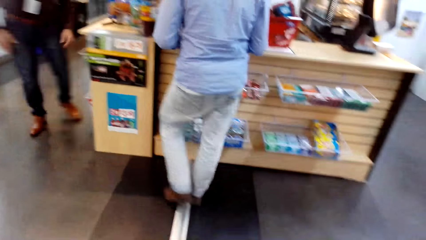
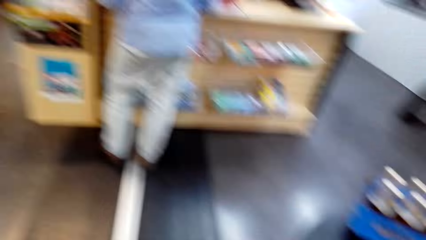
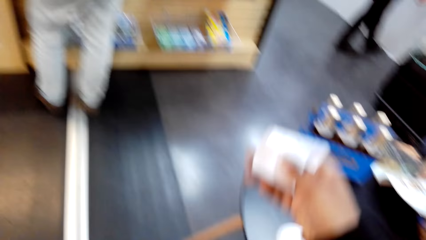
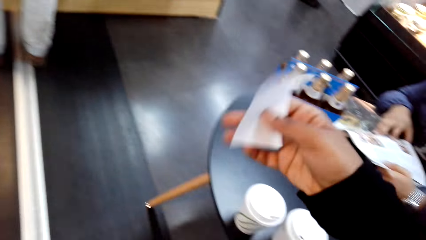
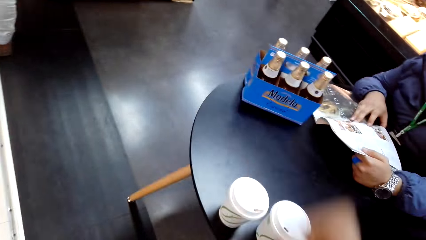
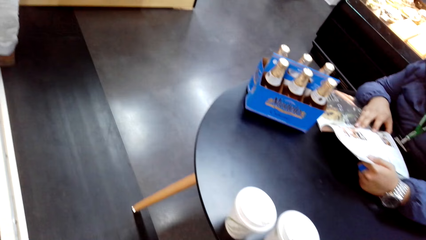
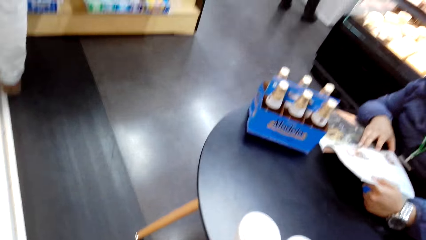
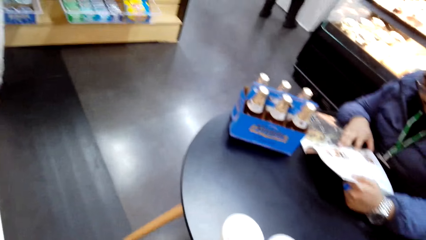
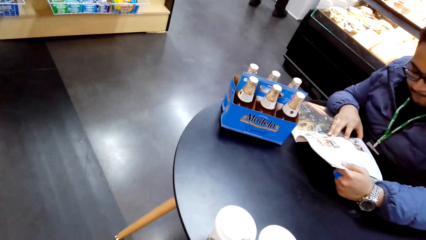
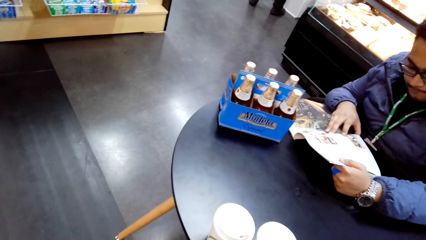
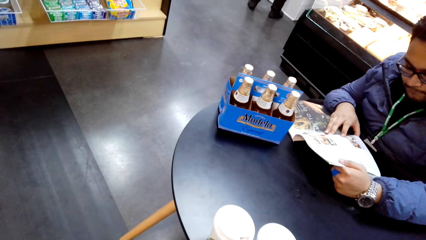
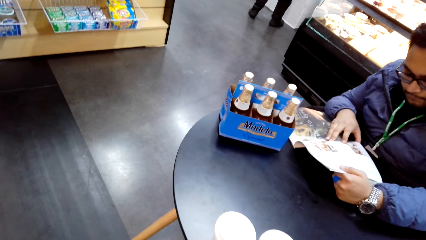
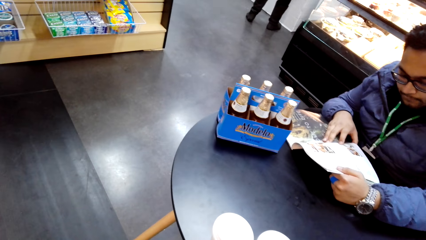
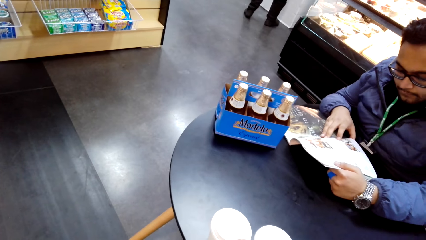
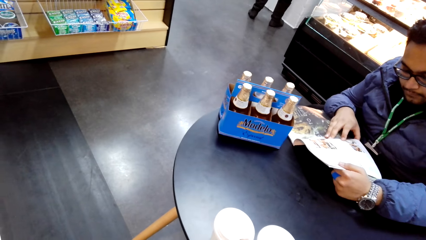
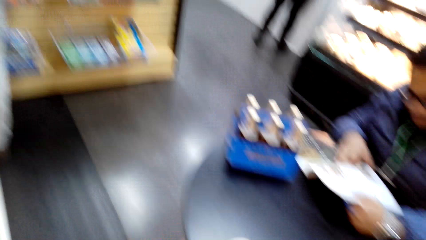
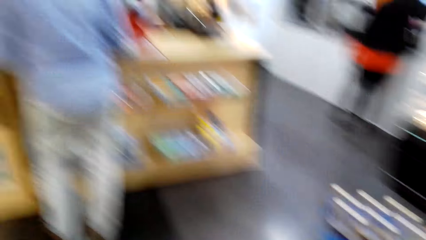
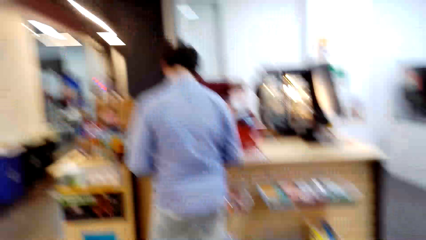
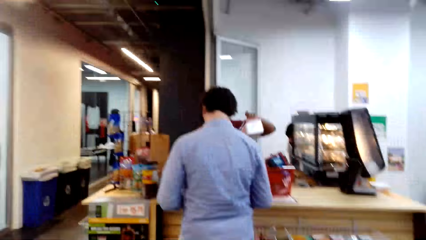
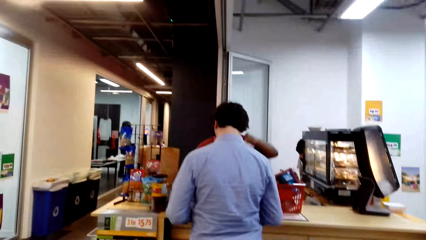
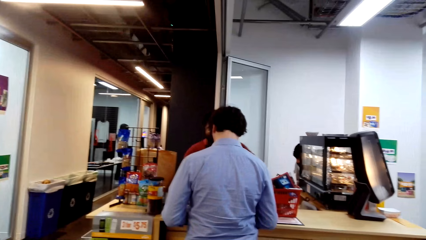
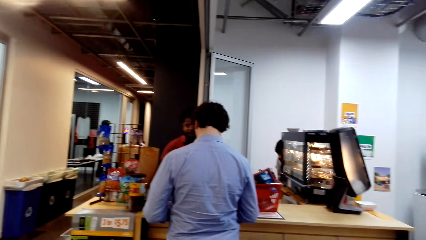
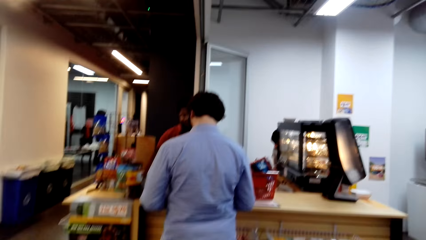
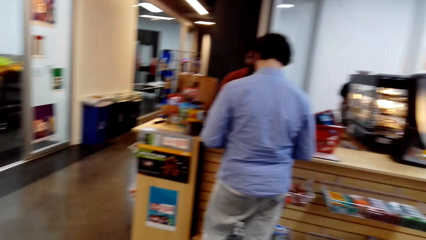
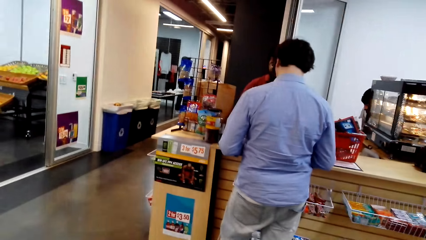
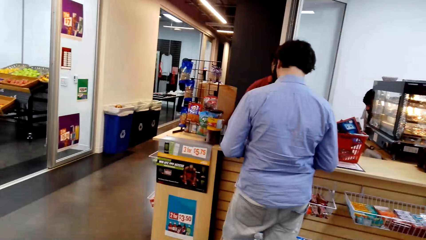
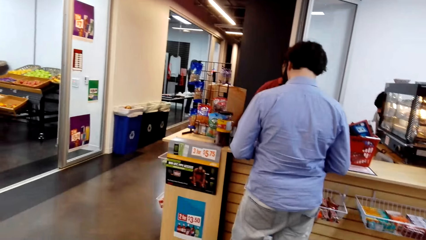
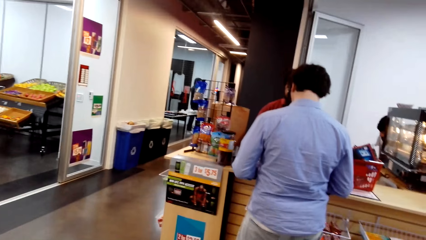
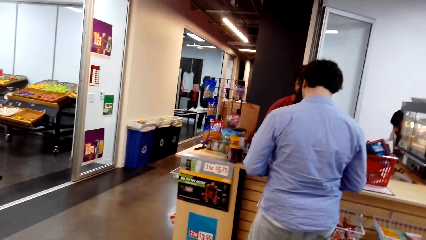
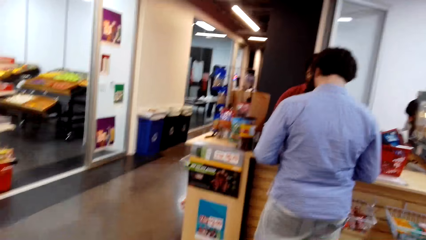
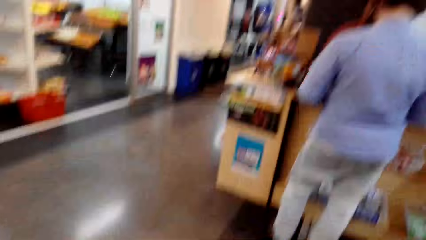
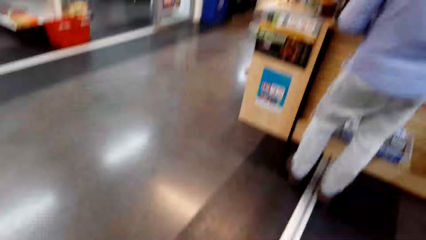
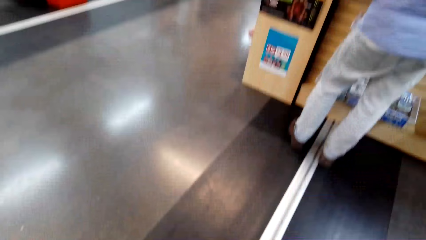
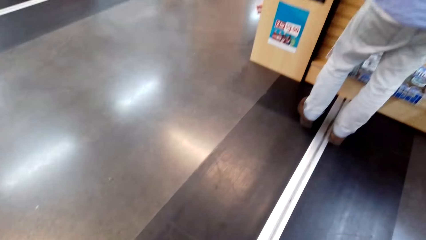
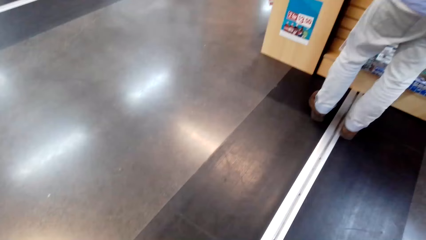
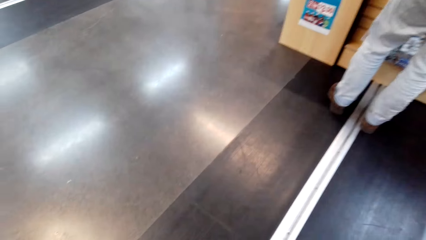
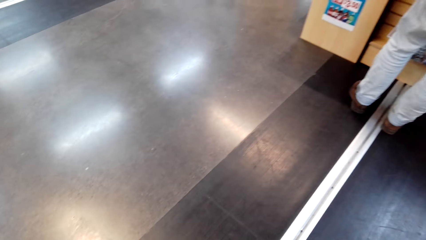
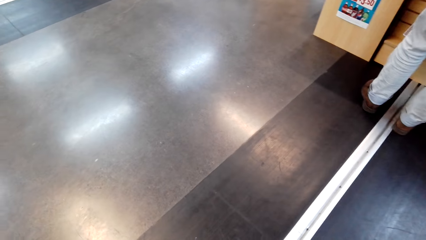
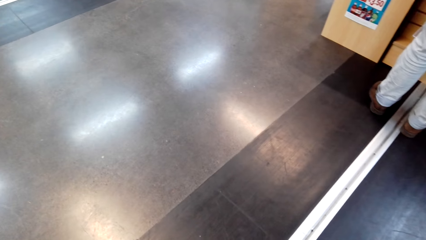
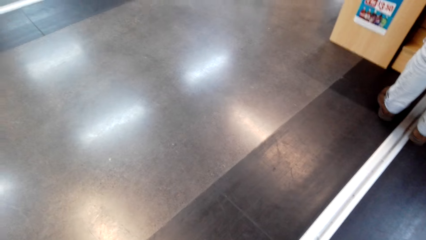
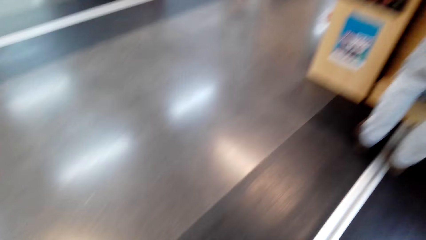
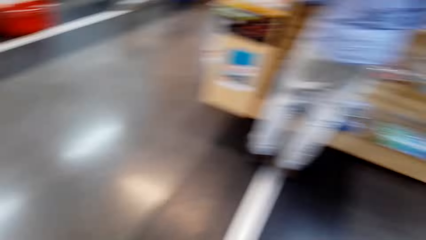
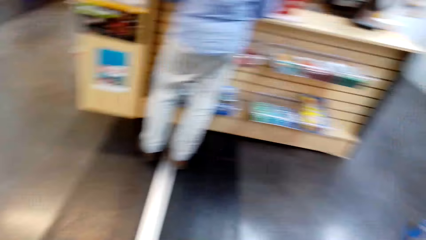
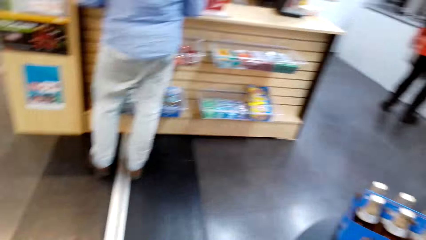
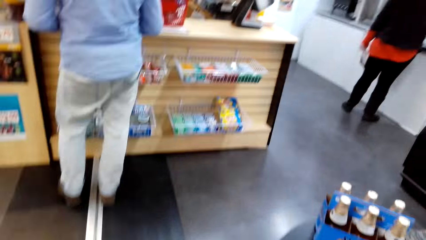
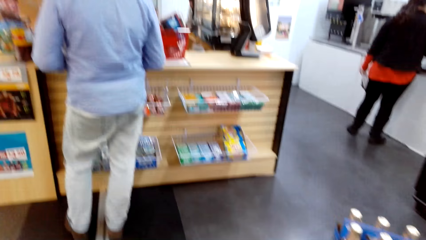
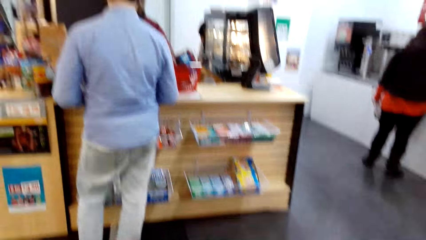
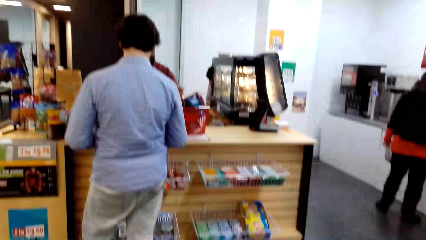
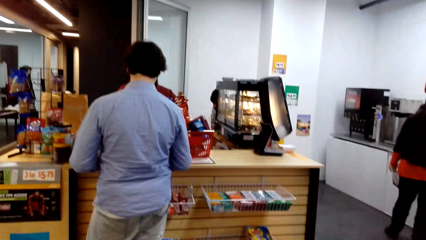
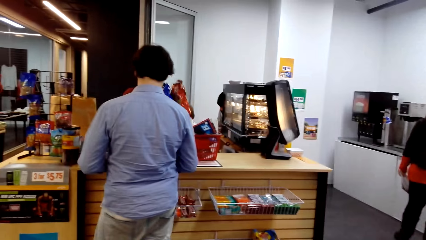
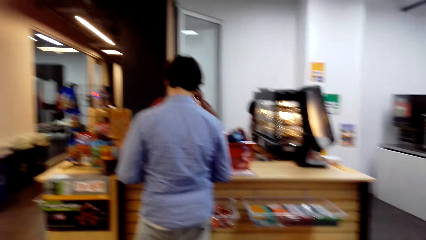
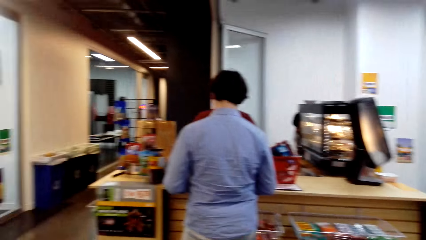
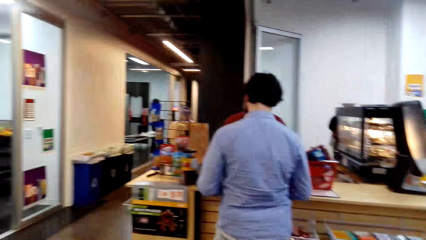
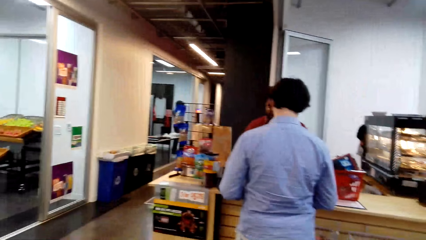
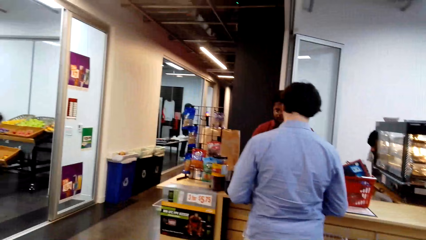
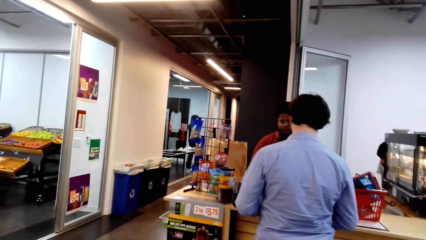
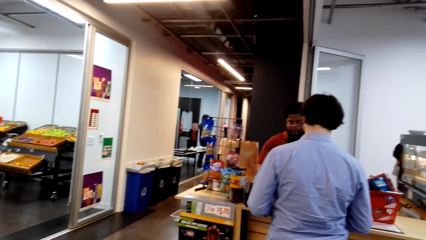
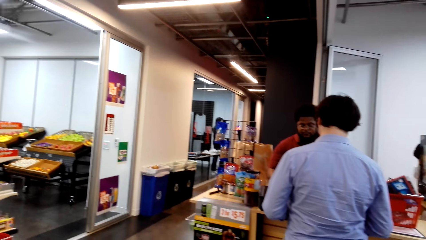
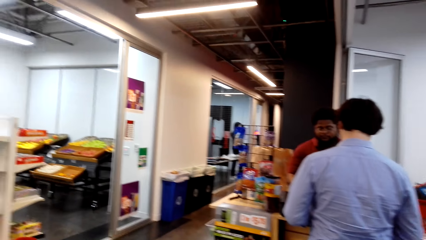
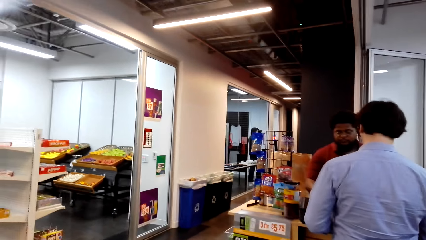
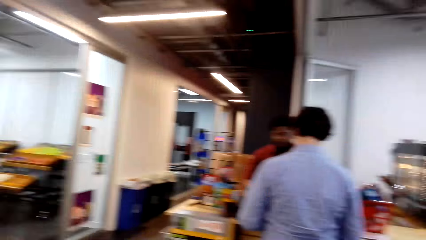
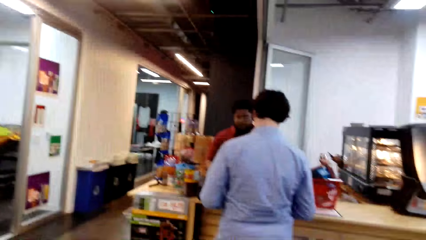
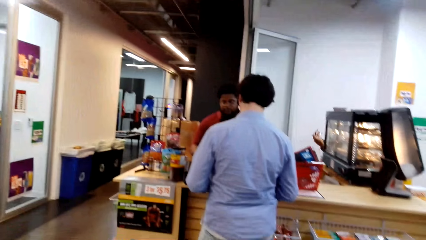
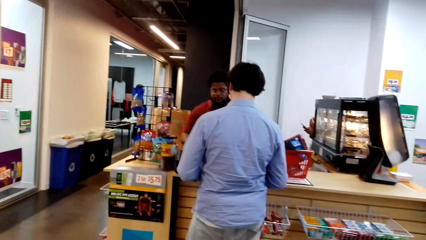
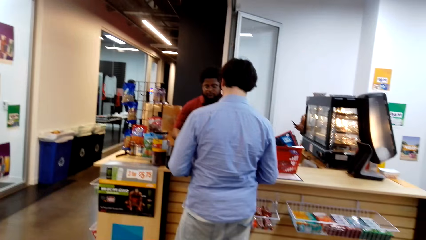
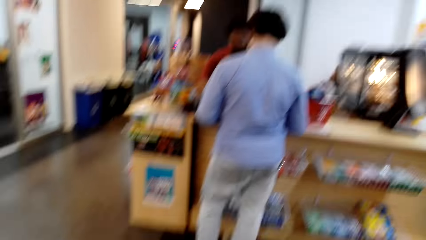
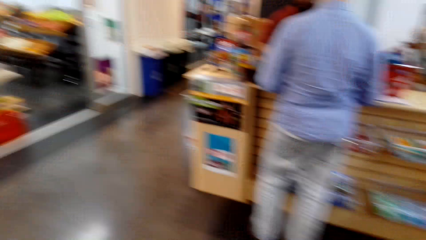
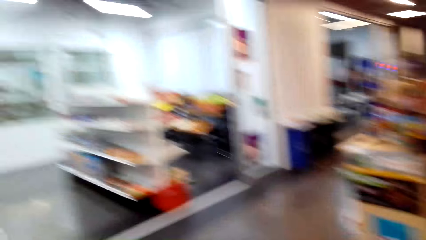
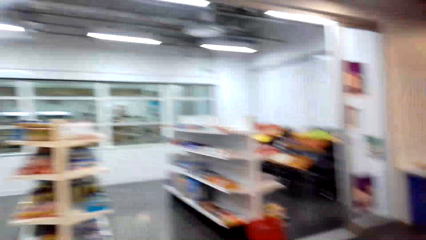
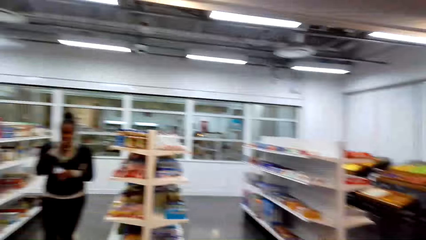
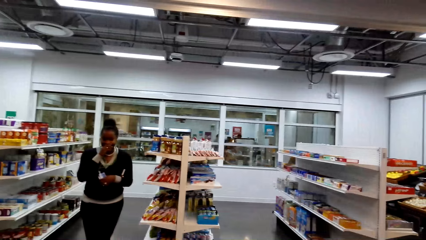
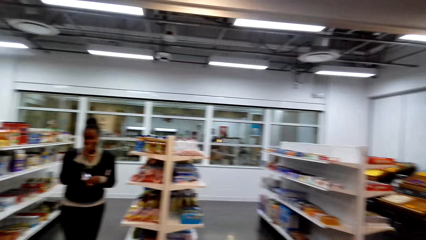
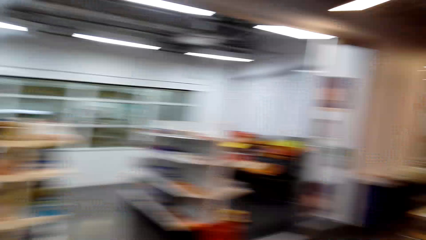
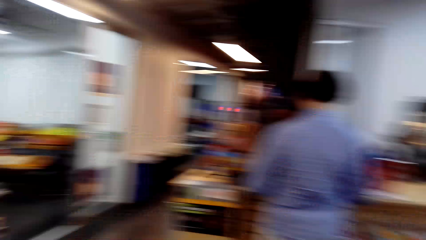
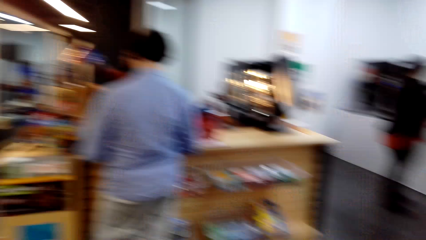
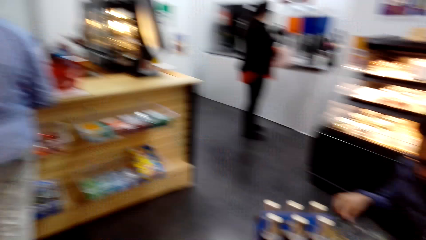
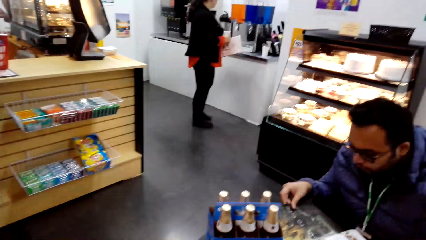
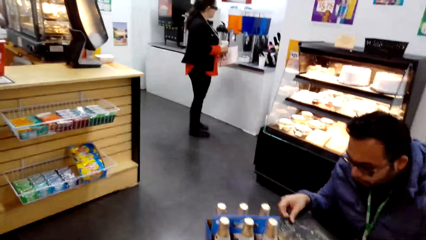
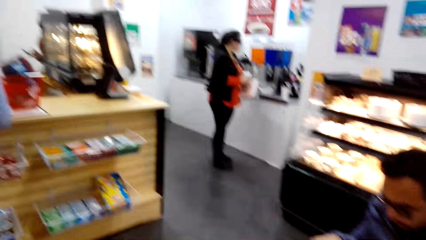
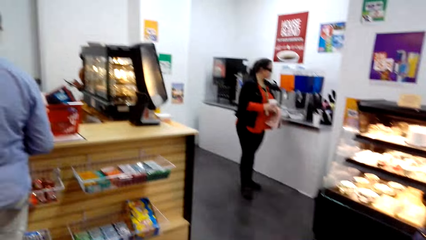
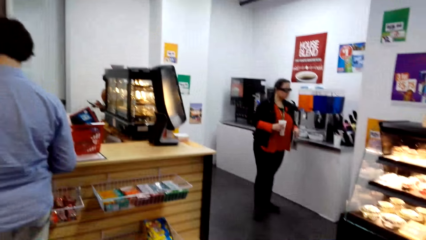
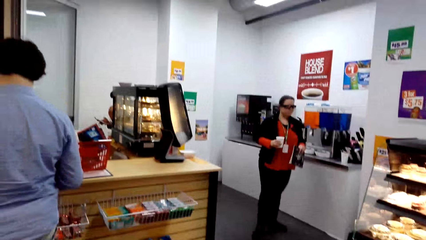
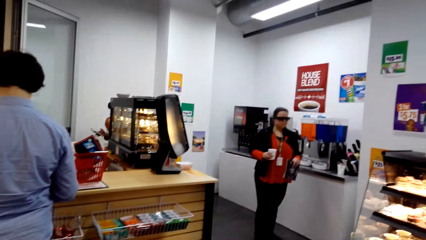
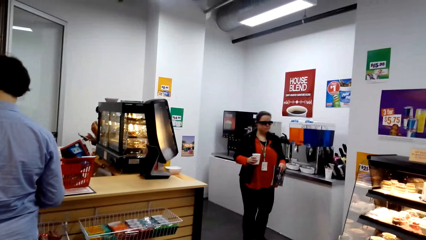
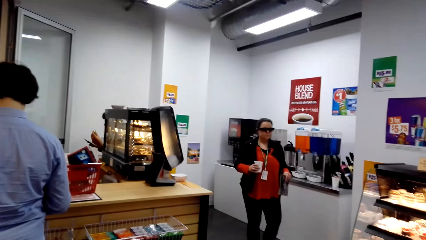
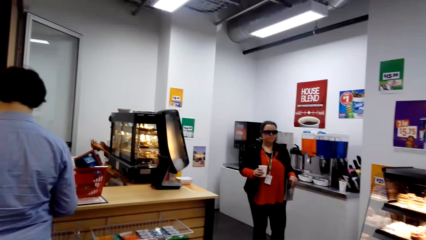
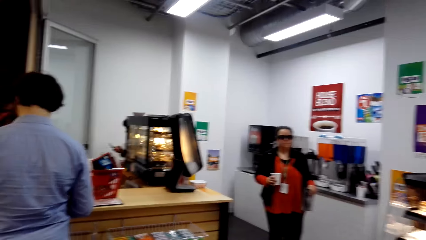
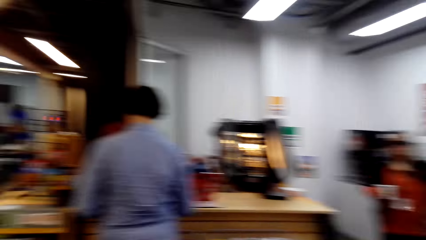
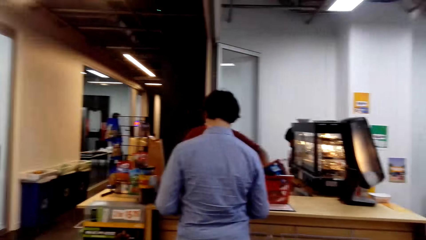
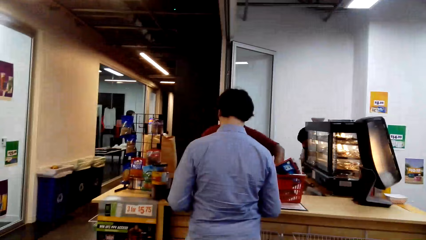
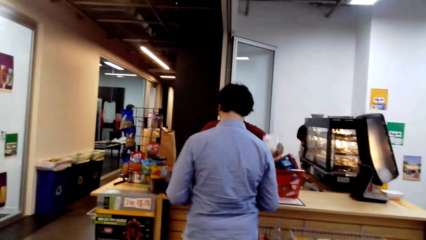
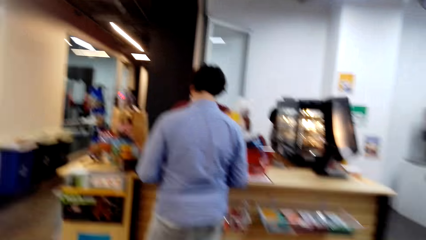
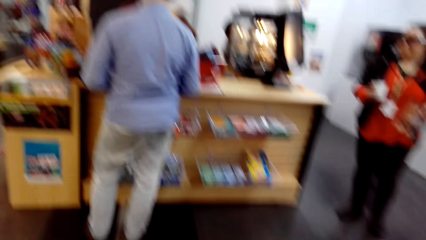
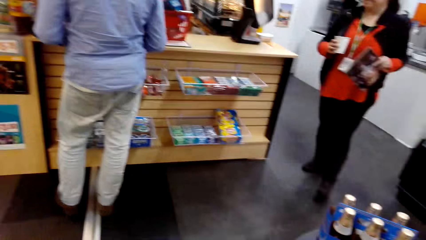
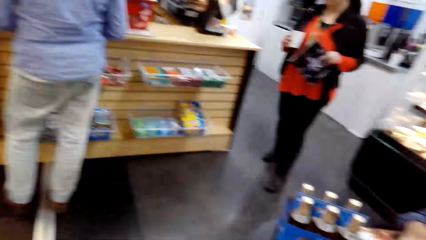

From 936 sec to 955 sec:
The camera wearer stares at a man. They look around the convenience store.
